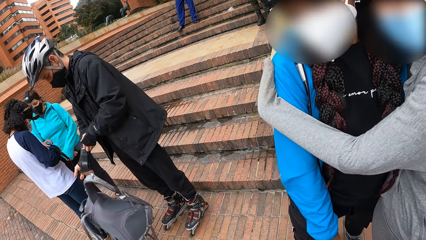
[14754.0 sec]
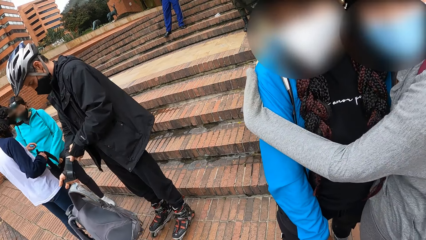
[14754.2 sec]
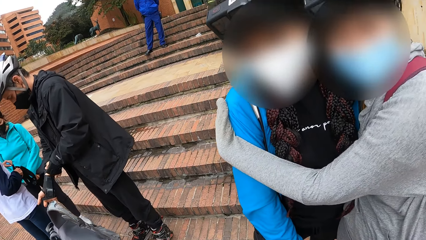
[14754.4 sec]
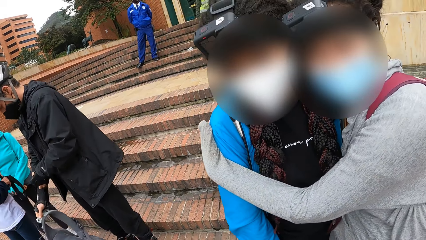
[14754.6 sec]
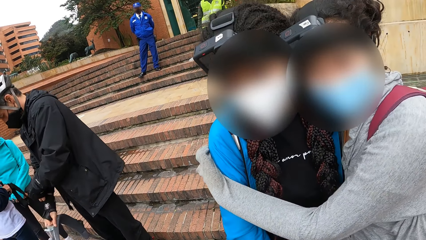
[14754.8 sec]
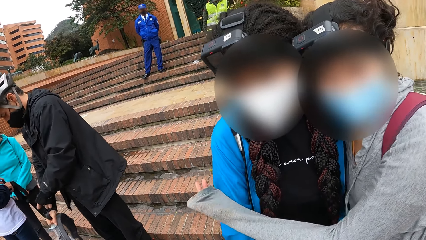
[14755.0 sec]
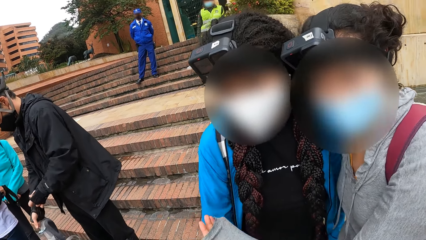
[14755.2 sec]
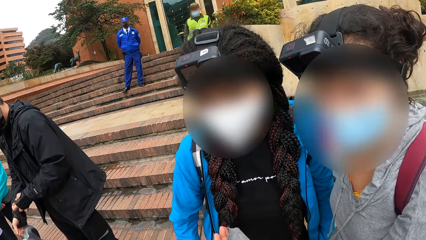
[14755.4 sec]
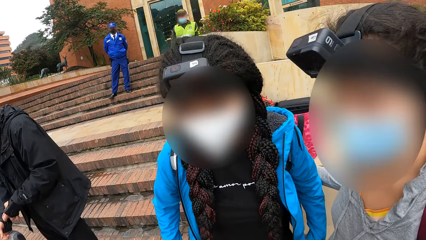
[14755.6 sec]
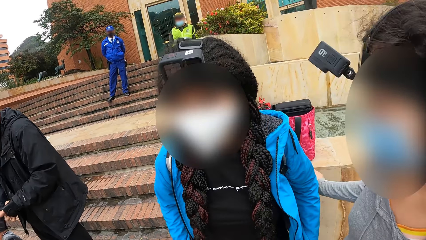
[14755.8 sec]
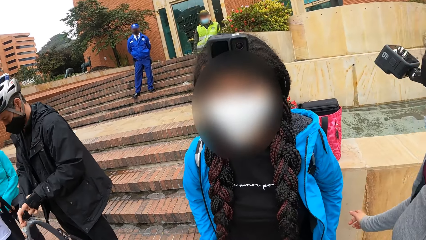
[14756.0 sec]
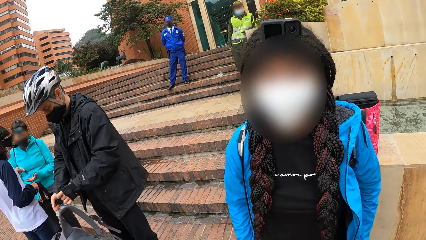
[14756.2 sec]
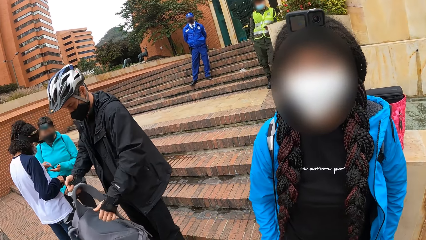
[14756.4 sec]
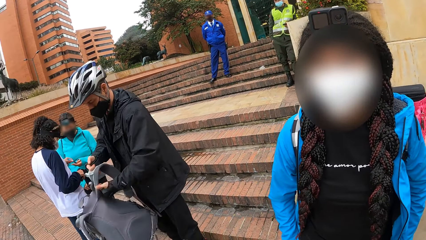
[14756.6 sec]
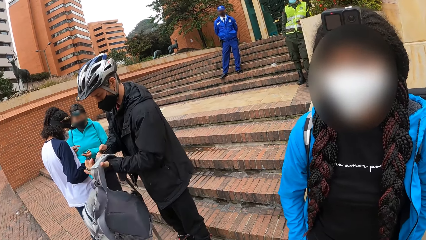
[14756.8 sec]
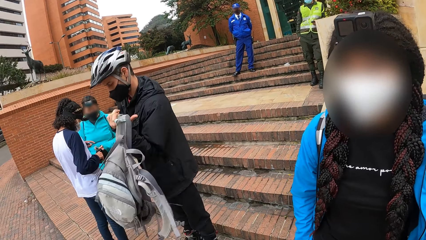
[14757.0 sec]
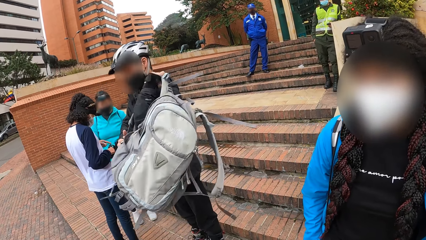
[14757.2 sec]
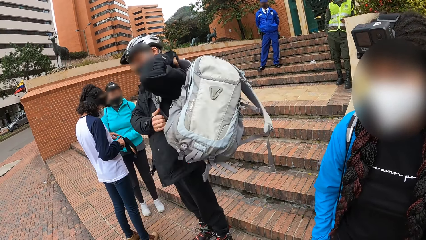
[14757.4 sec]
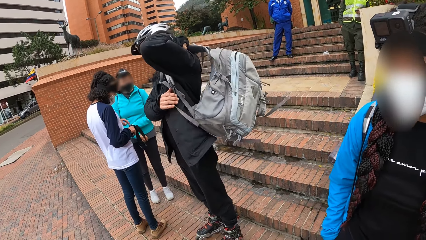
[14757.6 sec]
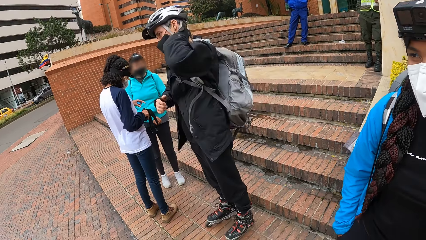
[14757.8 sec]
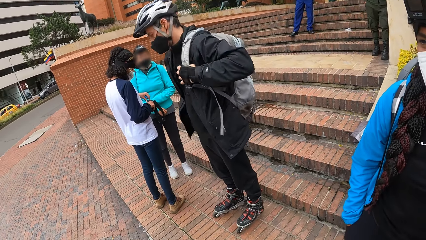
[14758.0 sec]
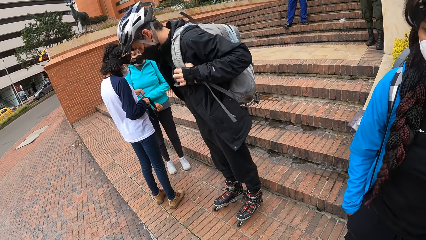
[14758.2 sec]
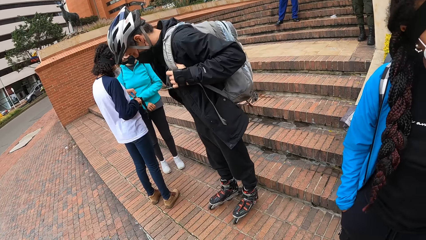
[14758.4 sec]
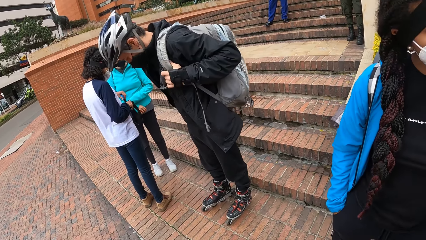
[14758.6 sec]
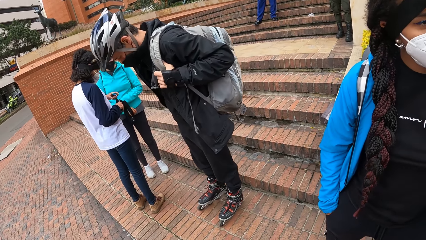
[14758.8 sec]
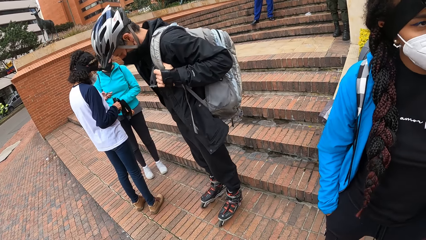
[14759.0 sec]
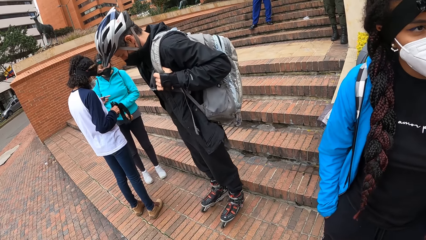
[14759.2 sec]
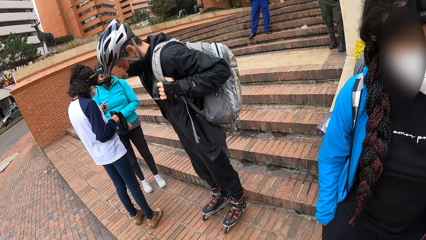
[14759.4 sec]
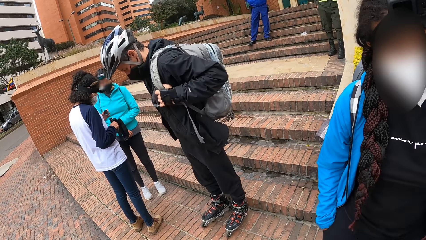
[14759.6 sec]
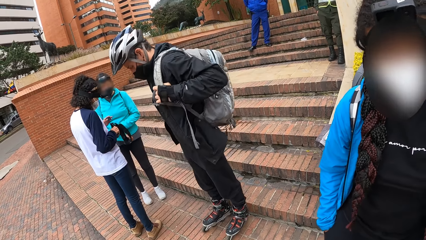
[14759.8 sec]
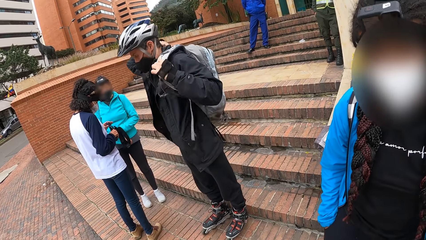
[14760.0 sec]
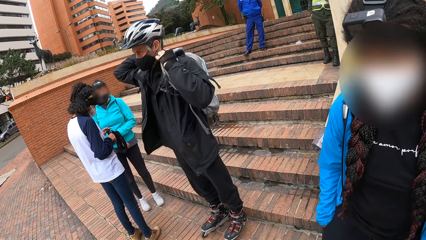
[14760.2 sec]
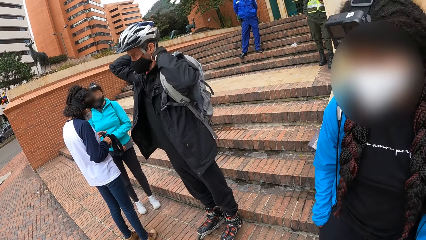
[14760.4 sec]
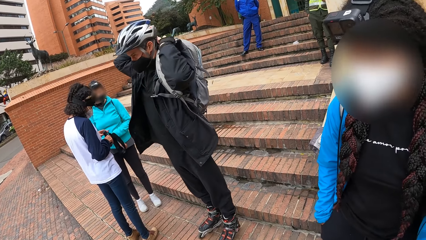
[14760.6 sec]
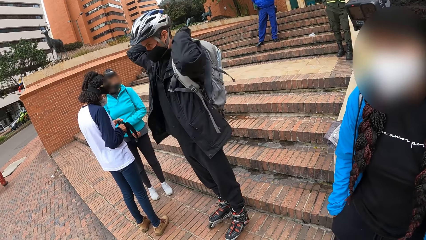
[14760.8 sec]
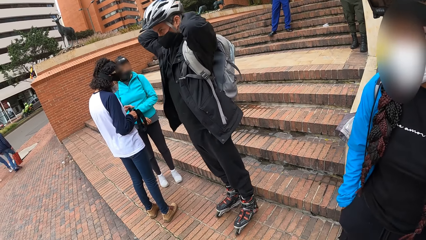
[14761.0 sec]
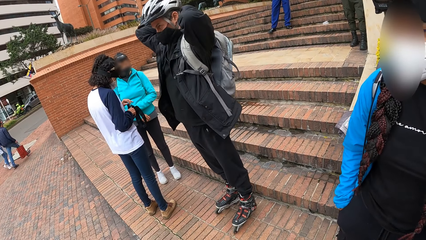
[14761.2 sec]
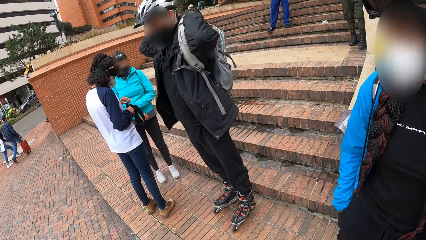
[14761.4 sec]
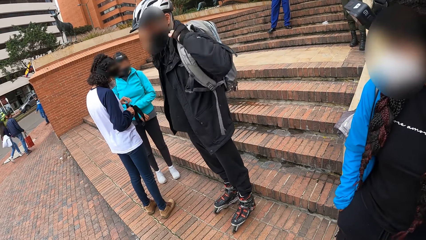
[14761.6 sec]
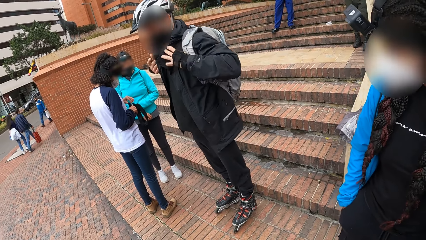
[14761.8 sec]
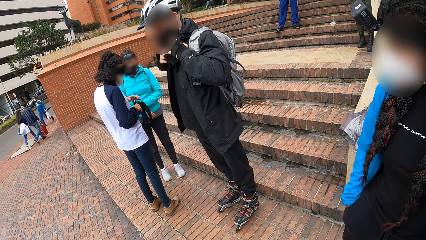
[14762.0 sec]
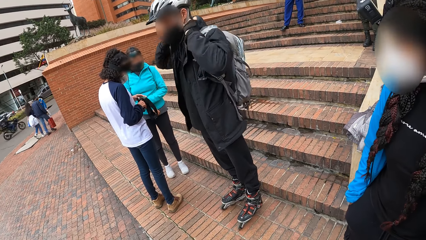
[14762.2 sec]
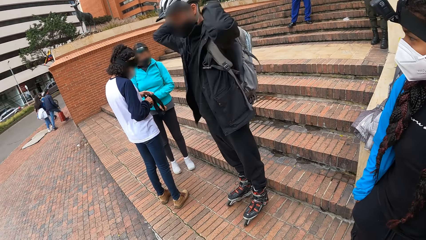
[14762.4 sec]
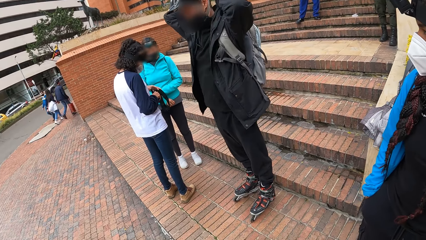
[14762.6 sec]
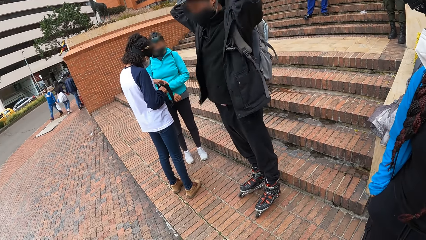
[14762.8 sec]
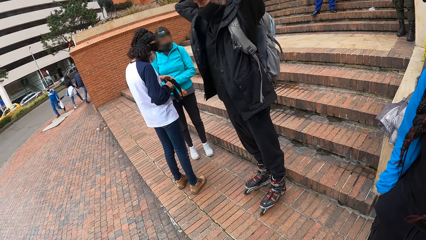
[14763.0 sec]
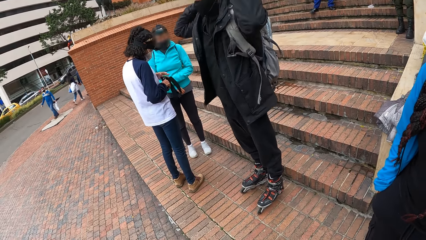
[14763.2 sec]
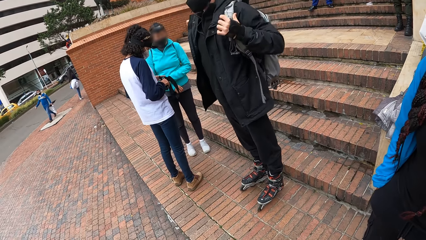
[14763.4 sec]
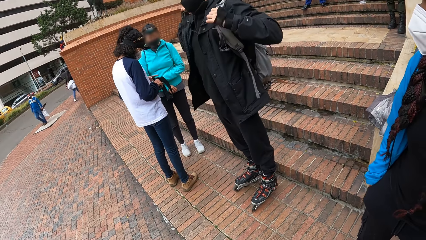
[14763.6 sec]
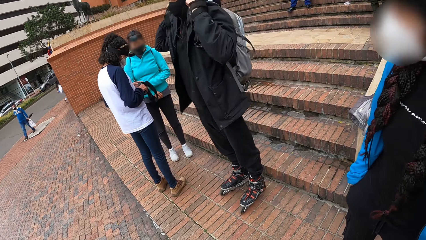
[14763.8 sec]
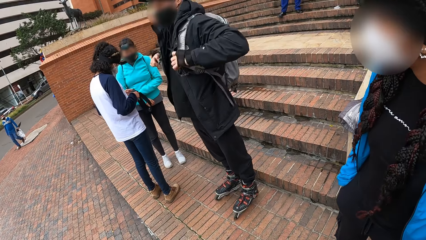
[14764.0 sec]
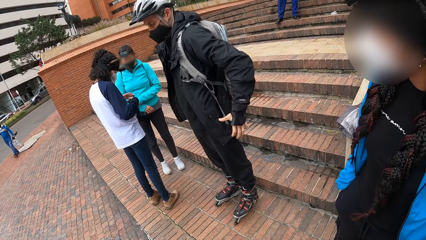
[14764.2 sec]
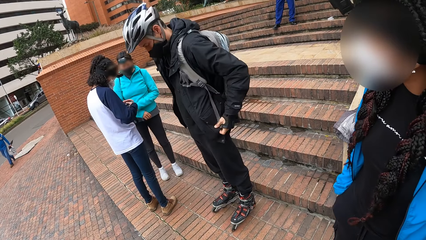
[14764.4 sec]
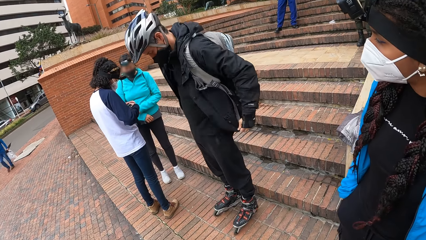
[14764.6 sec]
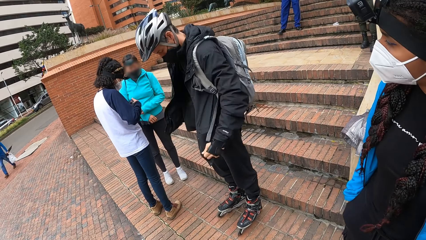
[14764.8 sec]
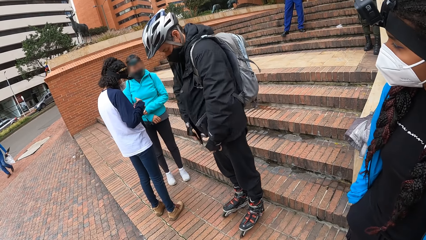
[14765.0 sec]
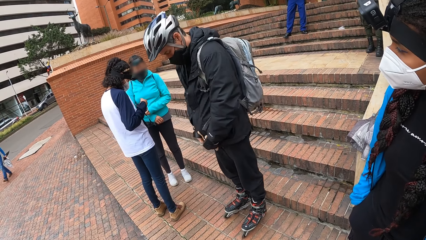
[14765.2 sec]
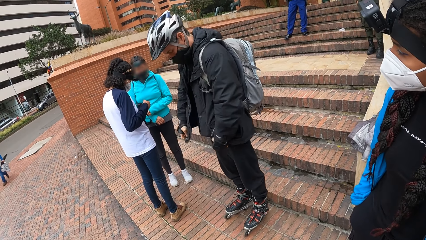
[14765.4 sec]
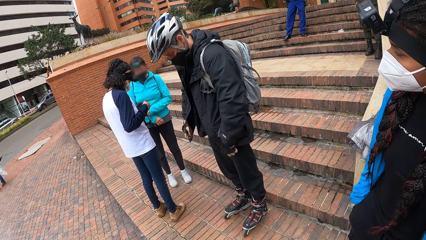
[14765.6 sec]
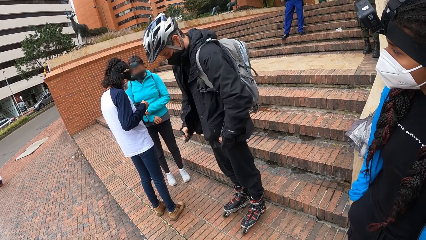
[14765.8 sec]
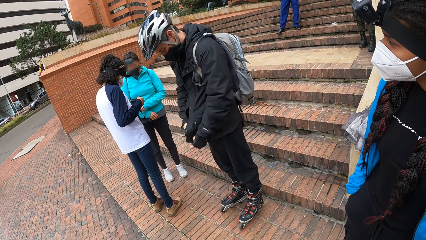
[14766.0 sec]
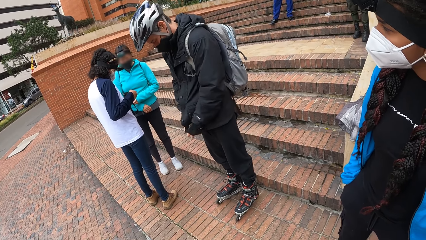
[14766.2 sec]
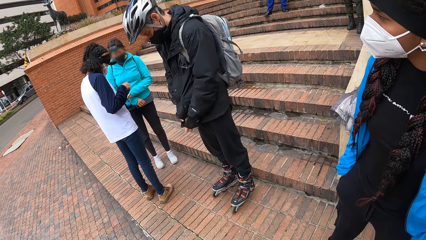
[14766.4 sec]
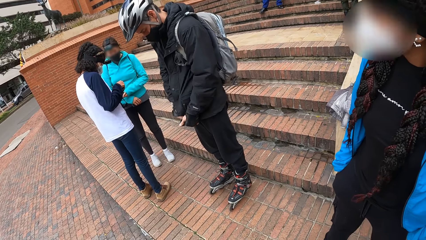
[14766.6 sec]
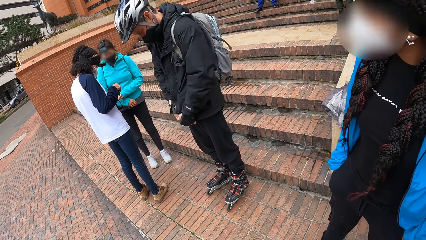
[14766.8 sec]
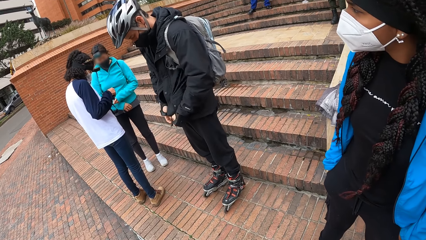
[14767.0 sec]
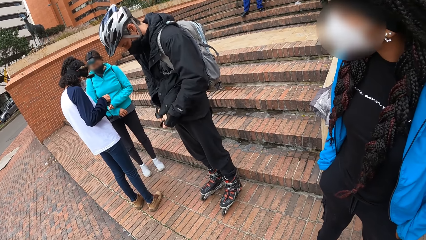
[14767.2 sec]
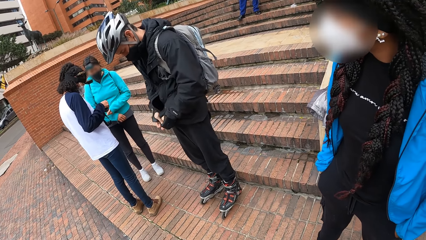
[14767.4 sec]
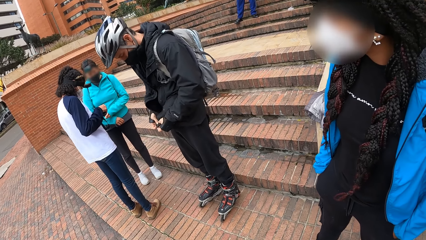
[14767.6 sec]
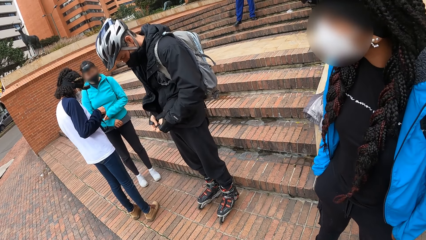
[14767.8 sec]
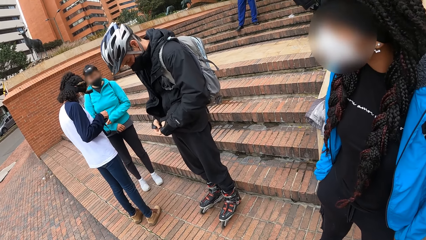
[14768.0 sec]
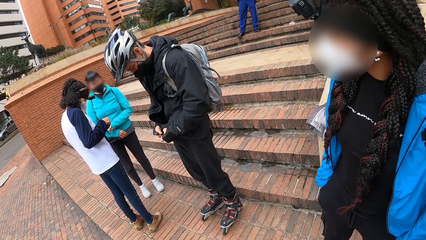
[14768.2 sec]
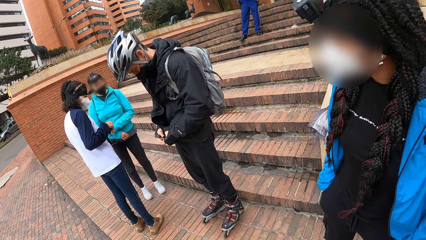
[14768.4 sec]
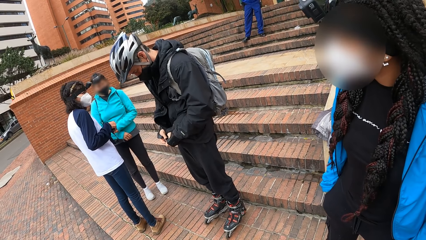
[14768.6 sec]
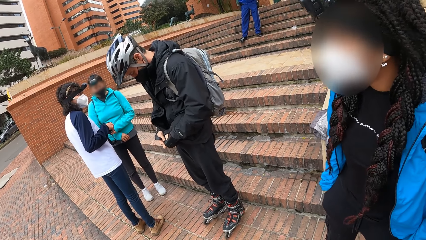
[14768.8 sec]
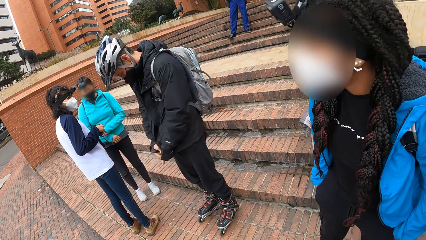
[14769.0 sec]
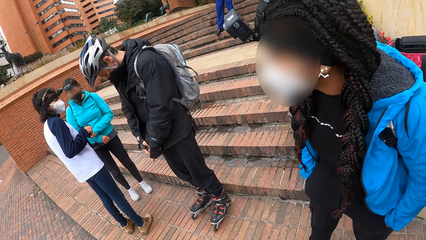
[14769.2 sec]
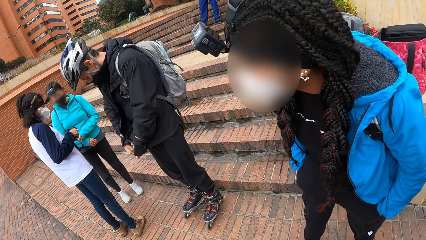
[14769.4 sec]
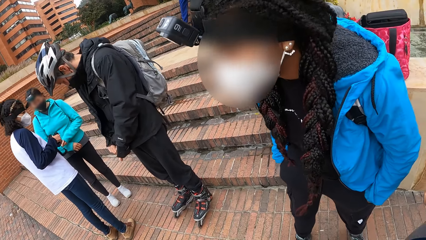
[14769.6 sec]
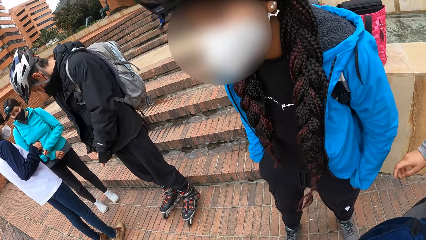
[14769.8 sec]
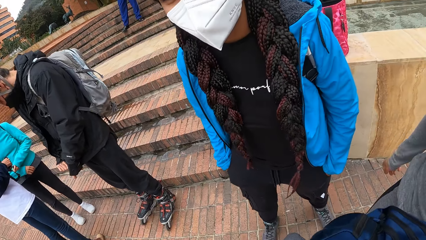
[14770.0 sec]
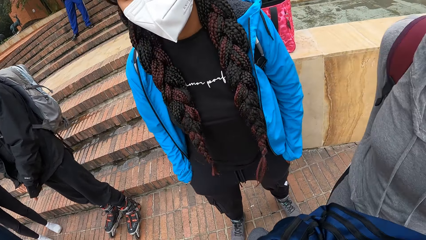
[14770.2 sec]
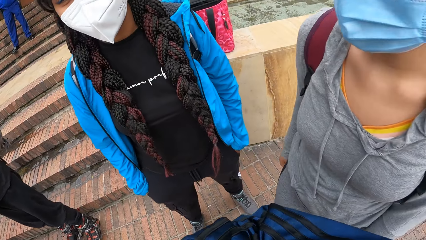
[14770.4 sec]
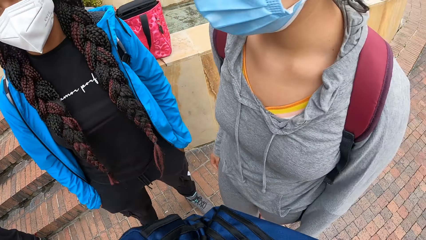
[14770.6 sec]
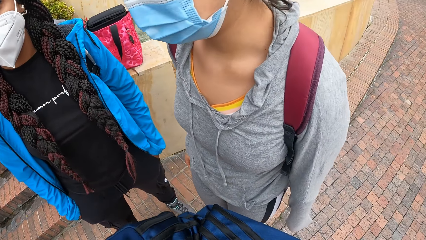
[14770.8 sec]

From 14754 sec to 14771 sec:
A man adjusts his right glove with his left hand. He wears the backpack bag on his left shoulder. He wears the backpack bag on his left shoulder again. He zips up his jacket with both hands. He adjusts the coat.
